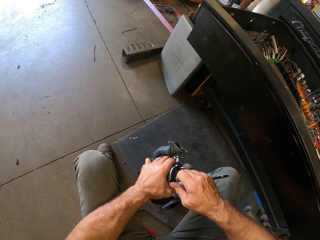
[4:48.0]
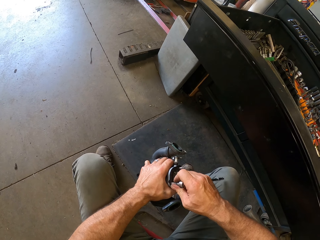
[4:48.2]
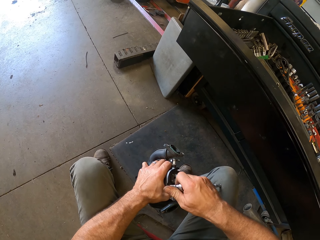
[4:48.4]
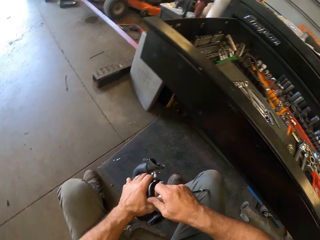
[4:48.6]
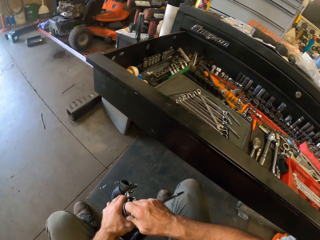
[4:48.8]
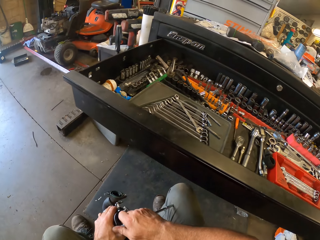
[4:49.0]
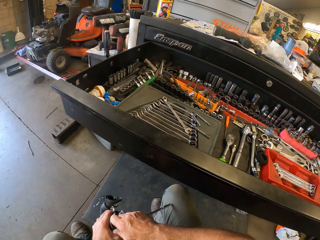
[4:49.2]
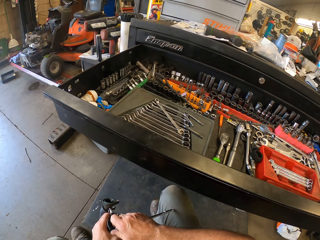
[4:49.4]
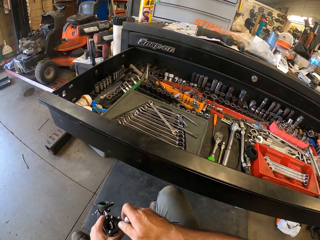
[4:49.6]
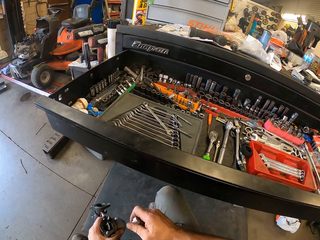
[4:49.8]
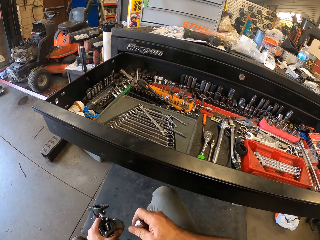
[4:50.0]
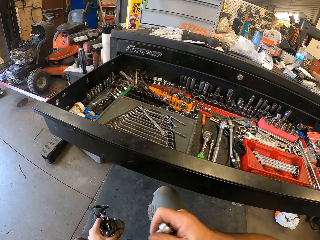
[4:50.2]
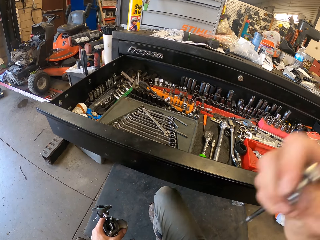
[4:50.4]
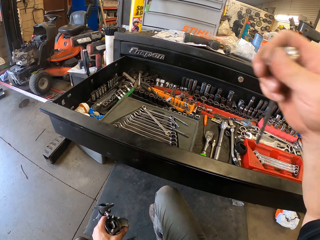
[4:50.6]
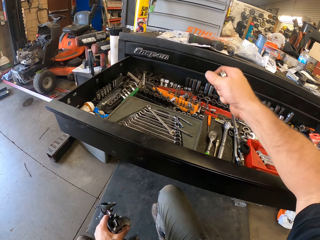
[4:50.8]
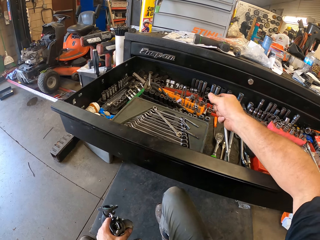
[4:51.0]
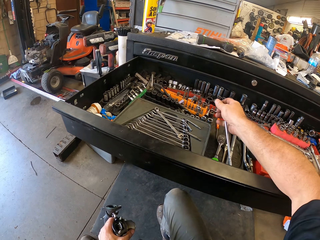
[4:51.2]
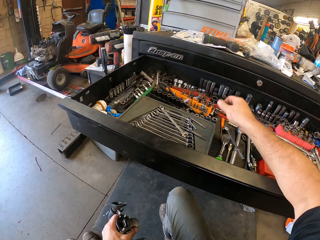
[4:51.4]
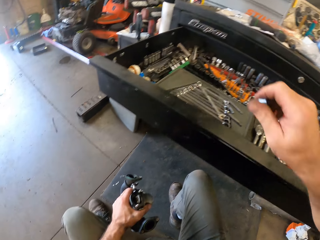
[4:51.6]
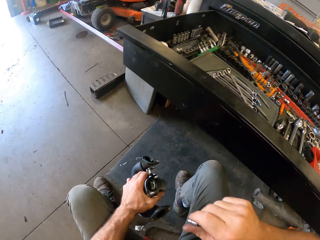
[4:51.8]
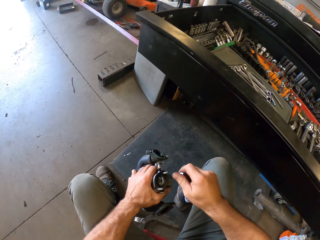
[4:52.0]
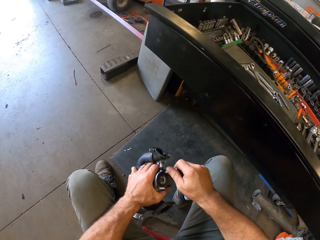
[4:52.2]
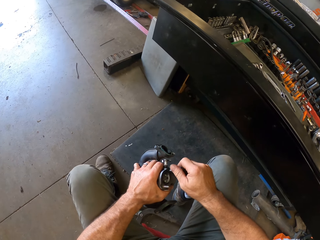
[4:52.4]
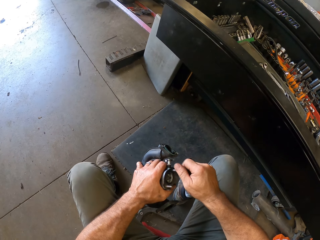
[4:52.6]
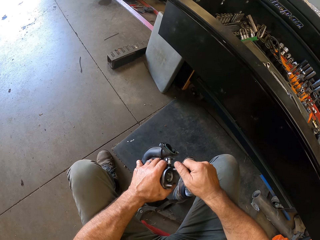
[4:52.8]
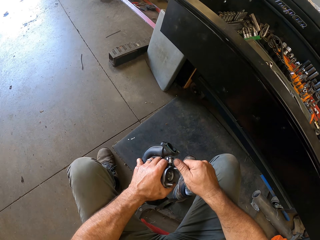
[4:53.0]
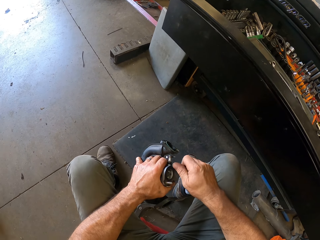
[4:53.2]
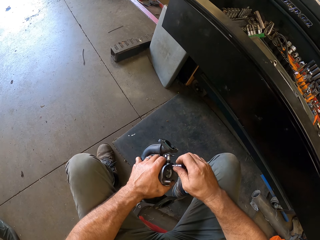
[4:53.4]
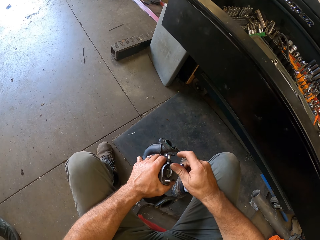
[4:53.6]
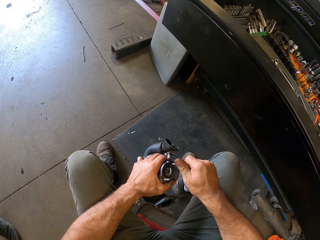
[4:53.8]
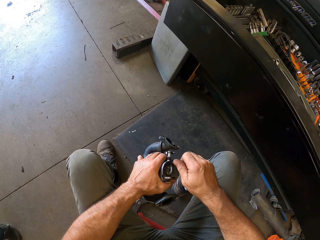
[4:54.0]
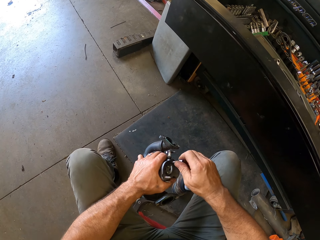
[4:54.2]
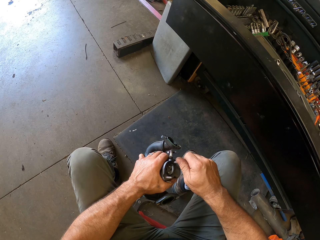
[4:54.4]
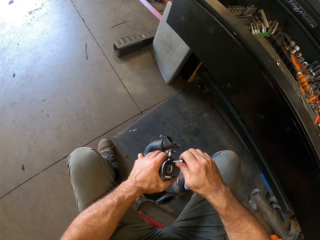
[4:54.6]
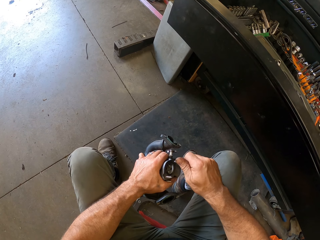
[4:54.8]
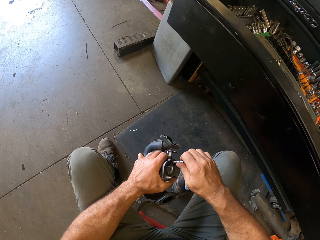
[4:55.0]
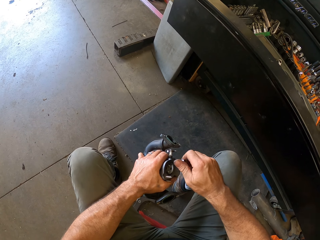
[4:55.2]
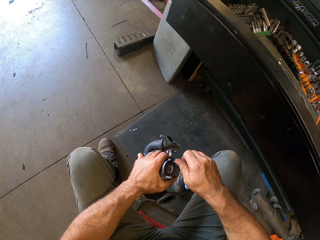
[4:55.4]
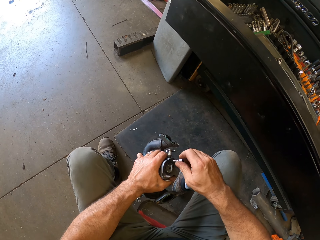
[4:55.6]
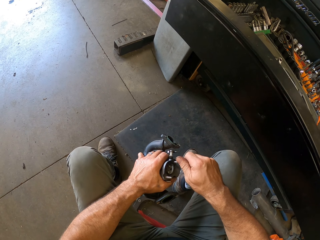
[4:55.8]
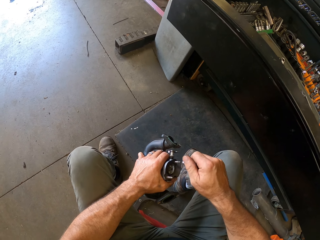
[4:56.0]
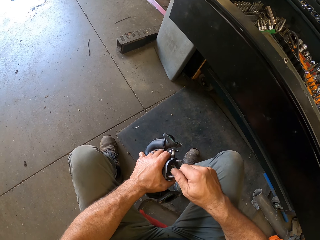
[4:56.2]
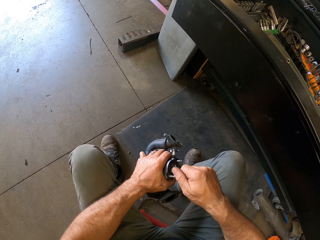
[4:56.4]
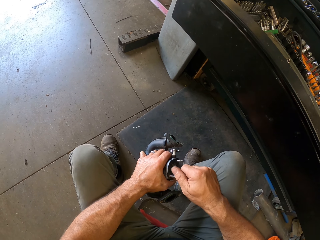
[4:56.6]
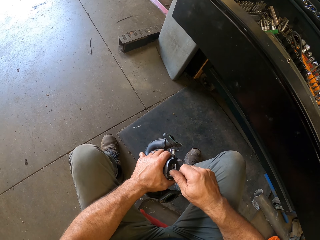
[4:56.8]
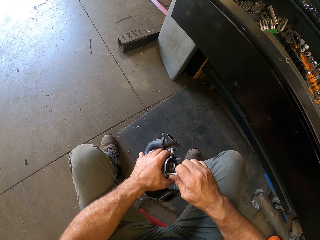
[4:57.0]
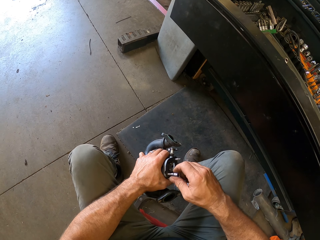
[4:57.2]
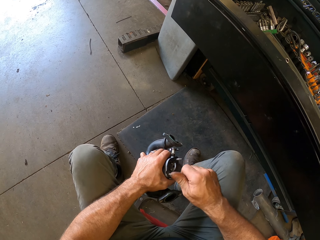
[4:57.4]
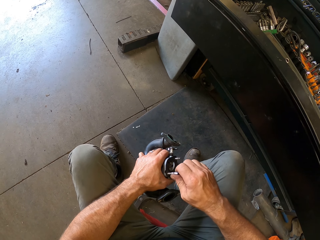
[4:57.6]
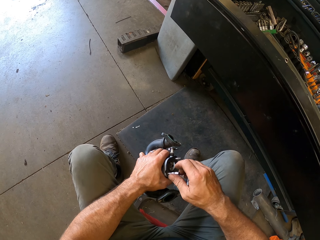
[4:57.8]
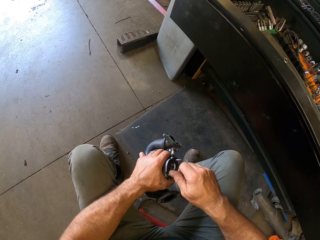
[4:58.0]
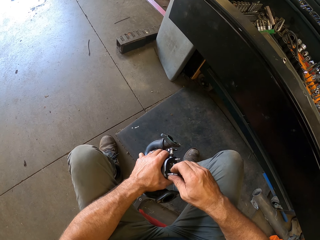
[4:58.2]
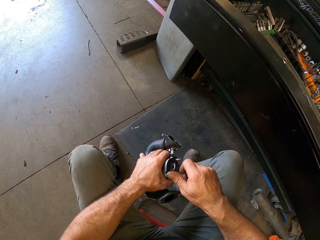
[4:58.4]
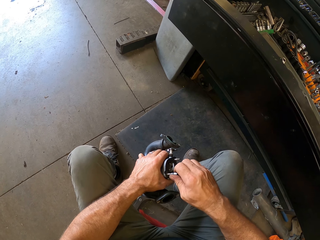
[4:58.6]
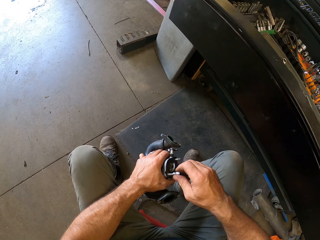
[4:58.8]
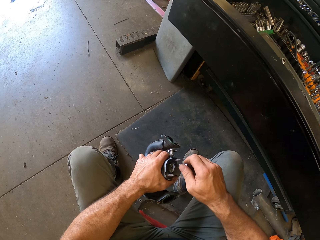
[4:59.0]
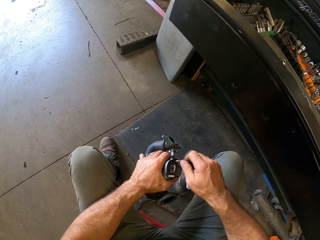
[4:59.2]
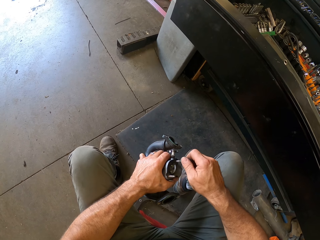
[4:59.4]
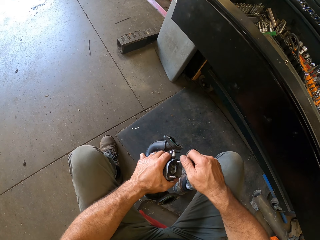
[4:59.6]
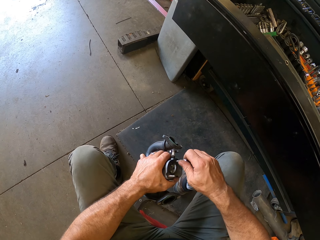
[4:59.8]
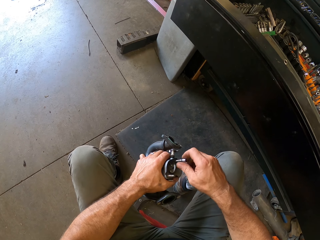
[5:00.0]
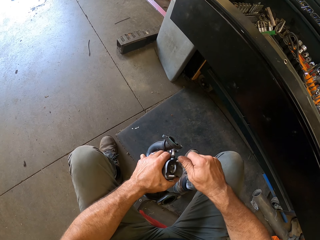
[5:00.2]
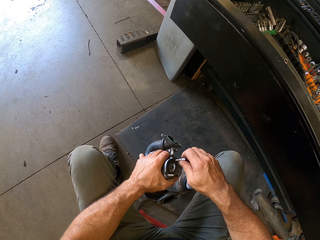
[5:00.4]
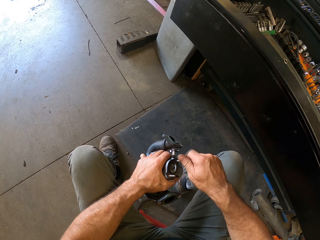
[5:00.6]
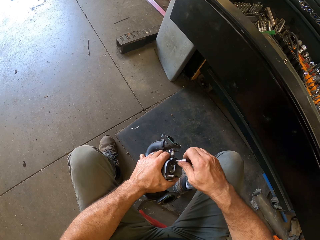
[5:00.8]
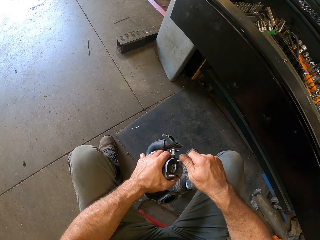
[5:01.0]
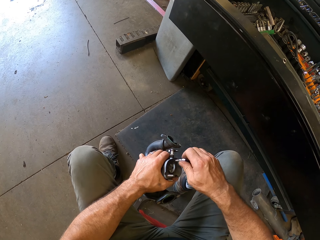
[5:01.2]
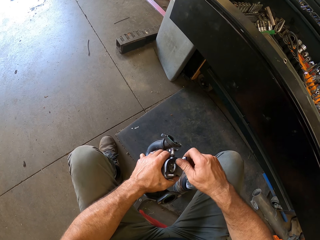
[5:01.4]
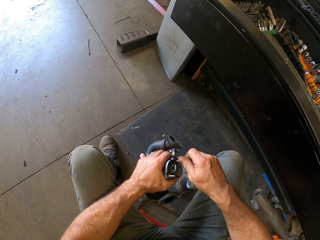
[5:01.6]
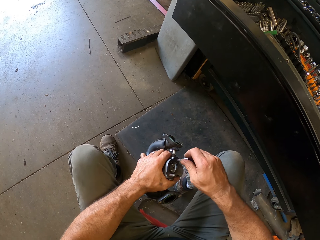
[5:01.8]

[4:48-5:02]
The camera wearer unscrews the first screw with the torque wrench. They drop the torque wrench into the tool chest workbench. They fit the screw extractor on the first screw. They loosen nuts with a drill bit. They fit the screw extractor on the second screw. They fit the screw extractor on the first screw.

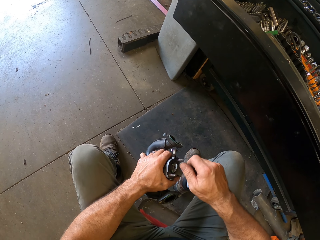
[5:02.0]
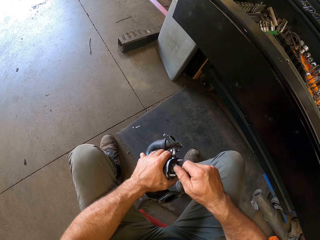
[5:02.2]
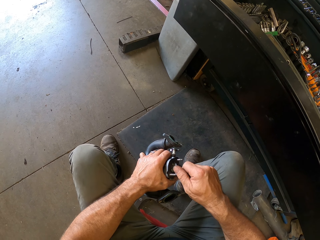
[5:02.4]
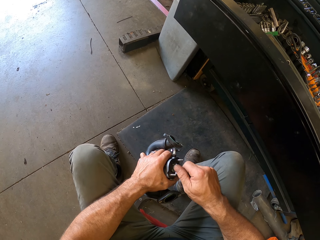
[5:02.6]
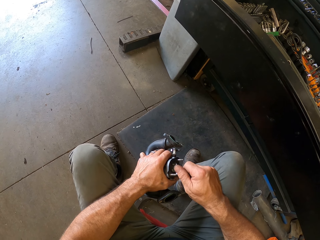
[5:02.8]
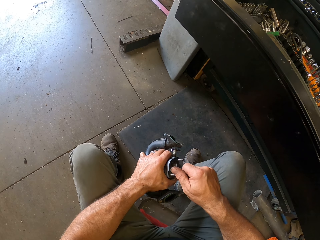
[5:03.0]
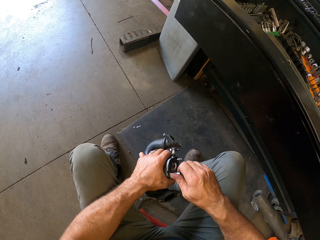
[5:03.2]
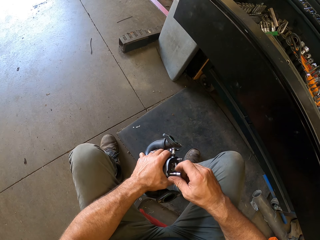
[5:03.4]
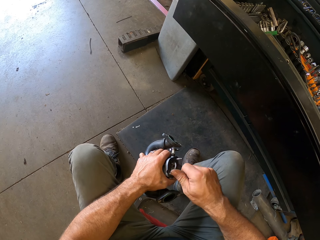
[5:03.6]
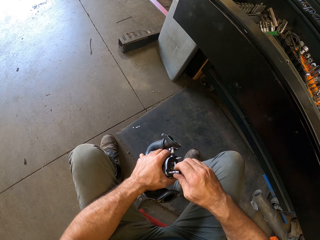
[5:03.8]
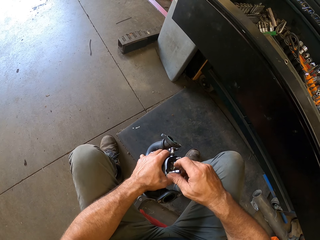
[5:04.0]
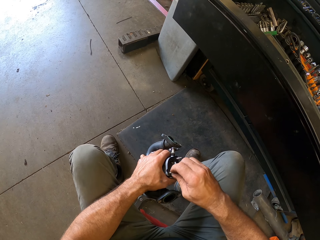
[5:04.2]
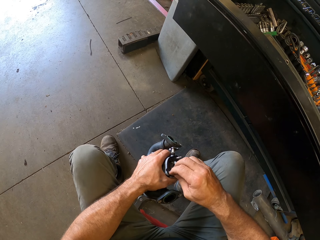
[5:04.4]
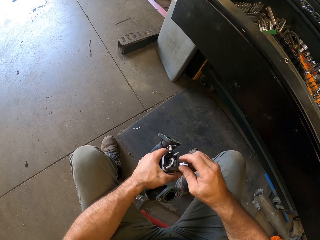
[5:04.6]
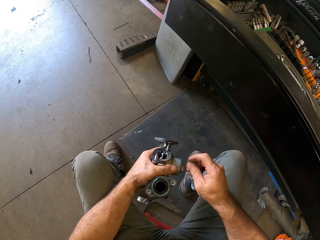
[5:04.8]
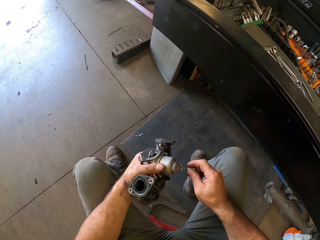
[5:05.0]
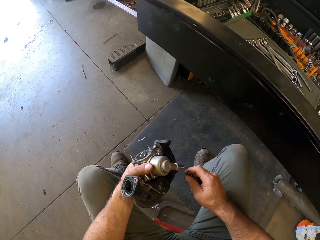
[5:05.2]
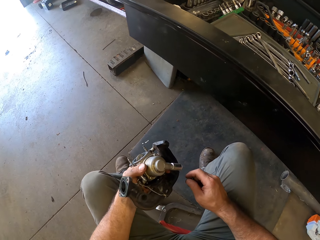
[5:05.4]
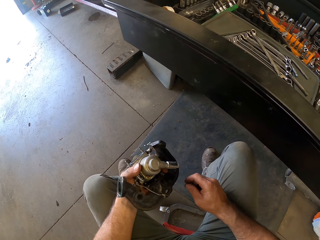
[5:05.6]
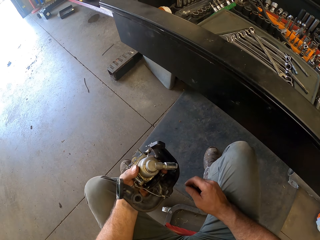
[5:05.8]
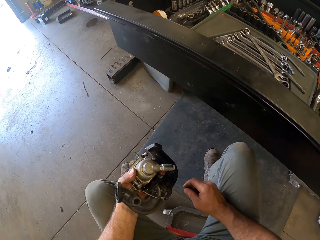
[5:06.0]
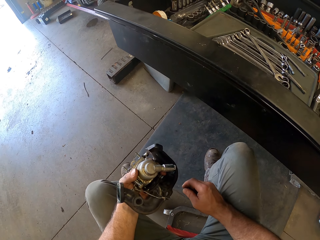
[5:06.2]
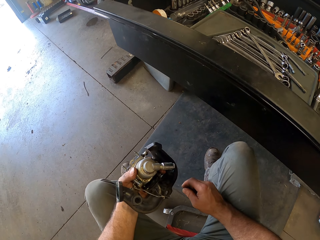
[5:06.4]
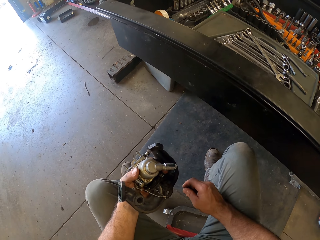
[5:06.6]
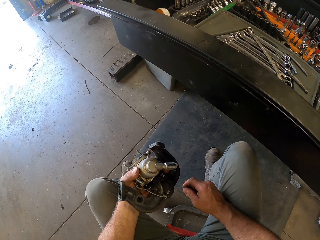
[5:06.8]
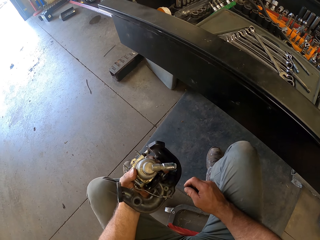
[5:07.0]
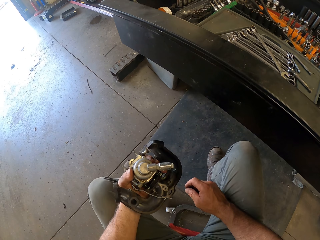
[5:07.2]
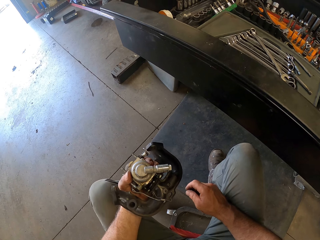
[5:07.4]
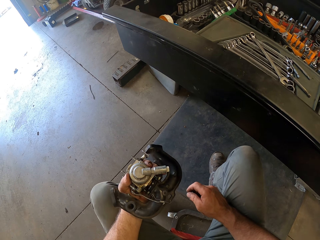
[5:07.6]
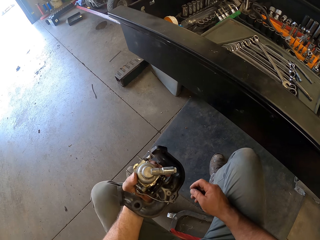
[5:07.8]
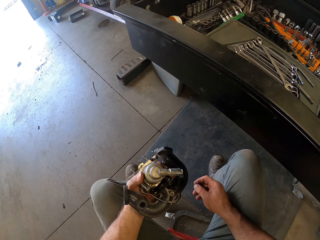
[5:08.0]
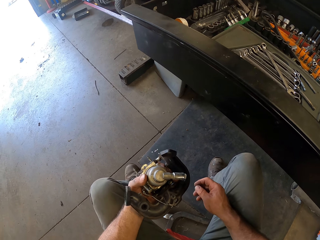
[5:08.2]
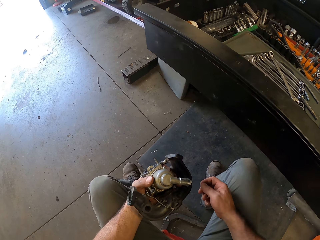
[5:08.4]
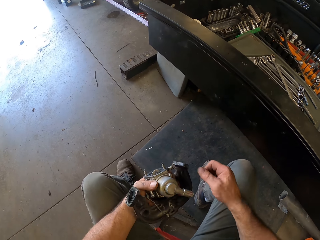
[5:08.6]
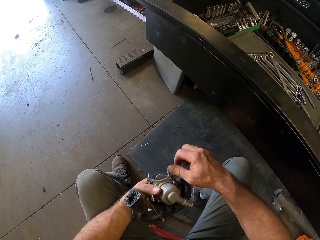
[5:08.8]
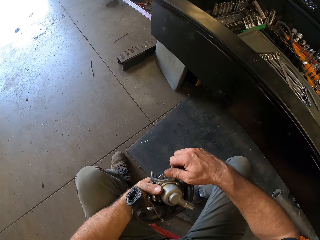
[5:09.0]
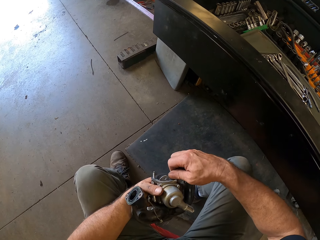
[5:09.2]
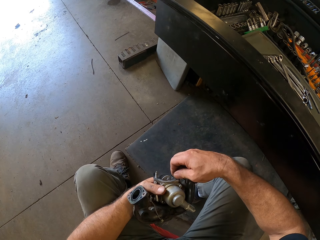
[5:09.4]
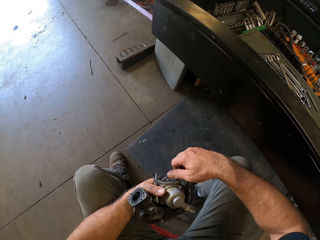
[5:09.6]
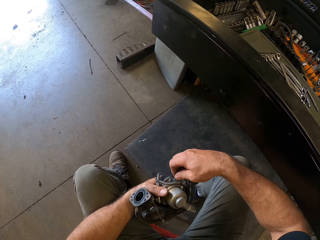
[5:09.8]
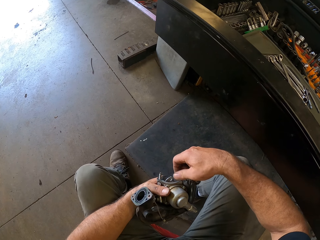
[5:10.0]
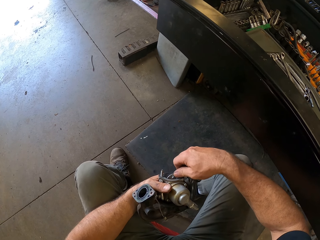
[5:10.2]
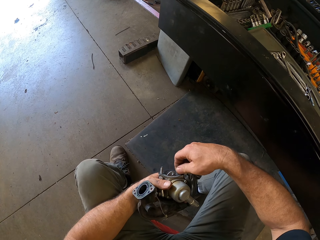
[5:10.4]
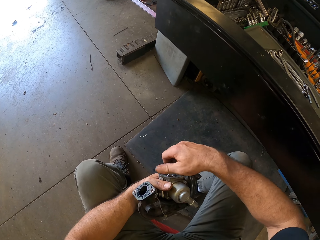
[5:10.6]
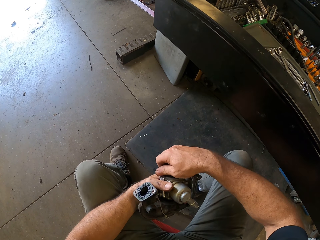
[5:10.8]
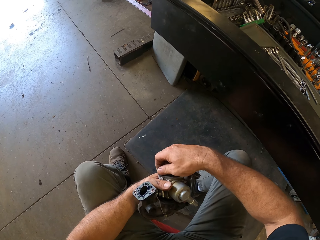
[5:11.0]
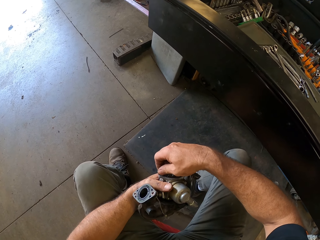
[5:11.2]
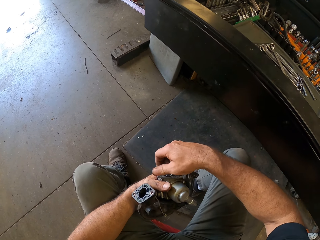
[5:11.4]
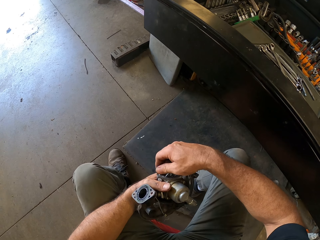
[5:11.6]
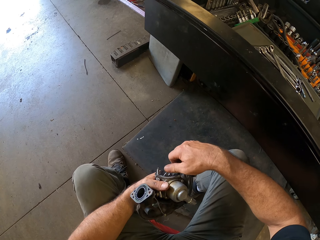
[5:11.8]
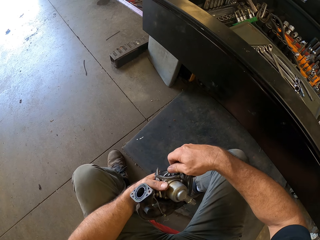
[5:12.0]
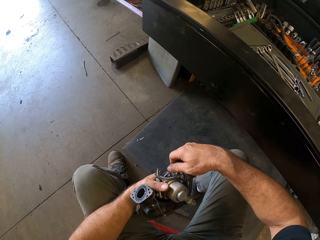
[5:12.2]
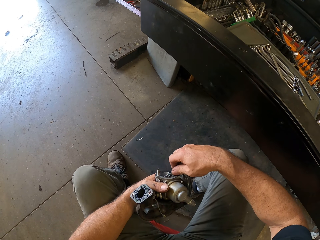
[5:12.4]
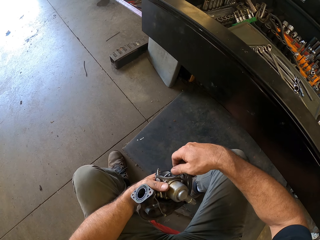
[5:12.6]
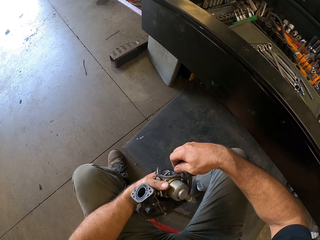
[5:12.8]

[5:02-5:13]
The camera wearer fits the screw extractor on the second screw. He examines something. He unscrews a third screw with his hand. He unscrews a fourth screw with his hand.
